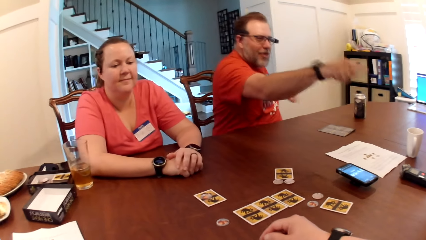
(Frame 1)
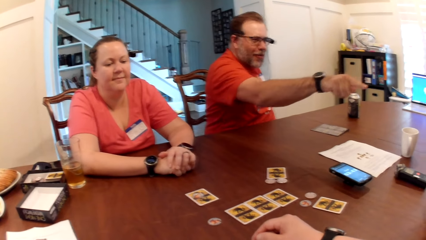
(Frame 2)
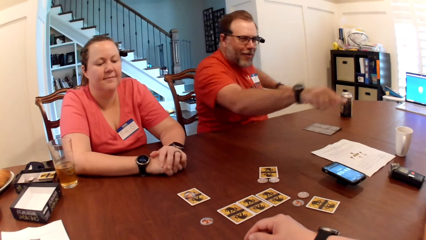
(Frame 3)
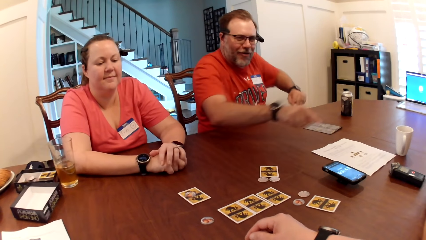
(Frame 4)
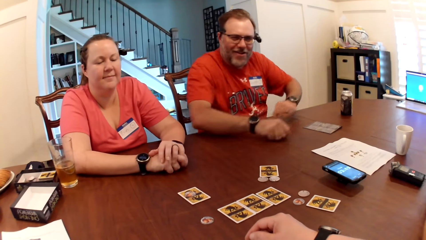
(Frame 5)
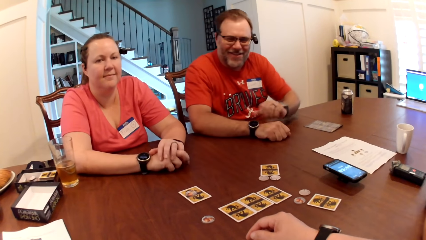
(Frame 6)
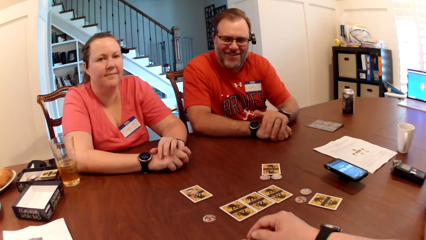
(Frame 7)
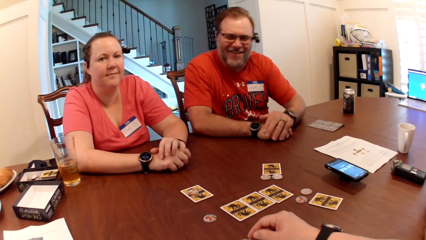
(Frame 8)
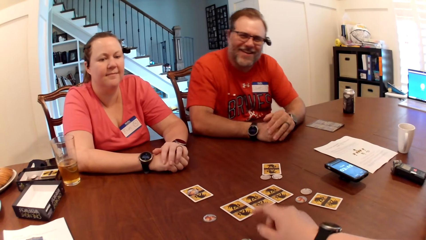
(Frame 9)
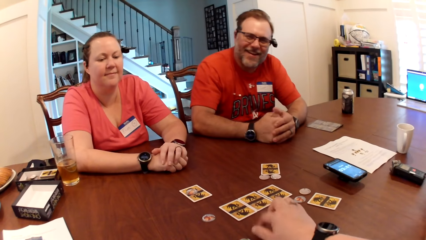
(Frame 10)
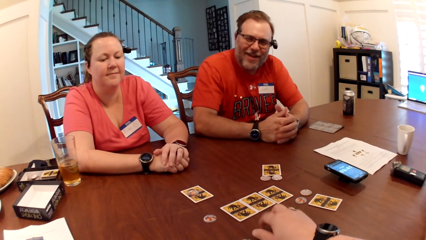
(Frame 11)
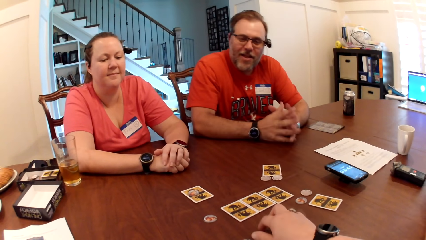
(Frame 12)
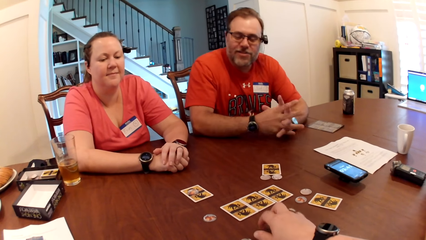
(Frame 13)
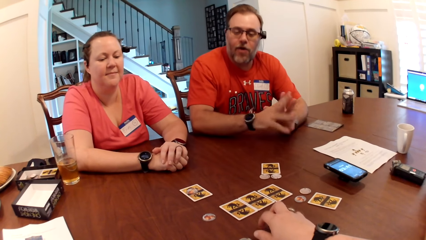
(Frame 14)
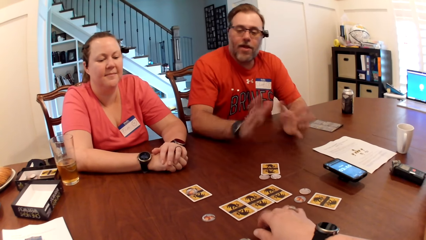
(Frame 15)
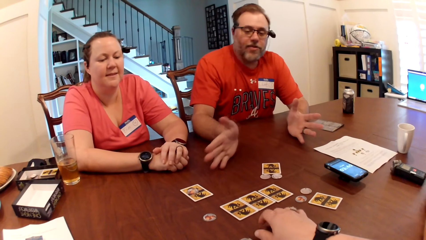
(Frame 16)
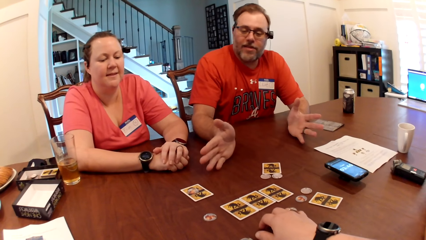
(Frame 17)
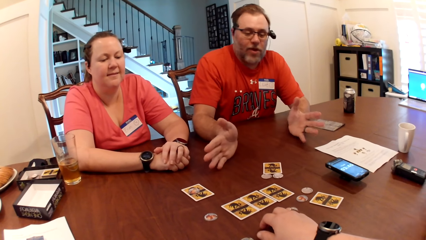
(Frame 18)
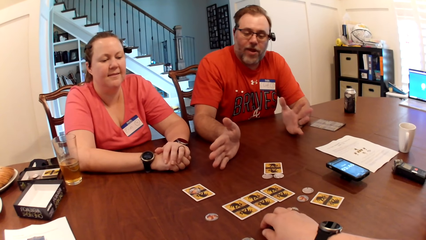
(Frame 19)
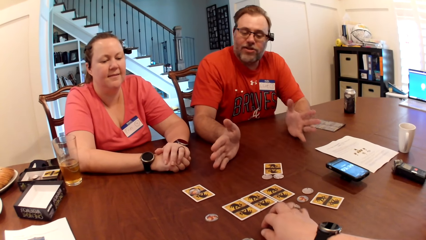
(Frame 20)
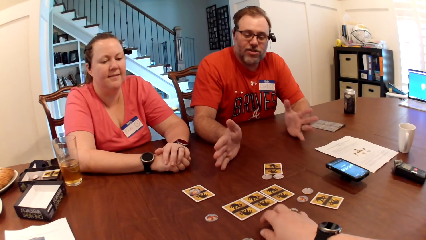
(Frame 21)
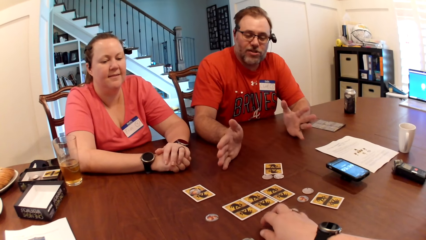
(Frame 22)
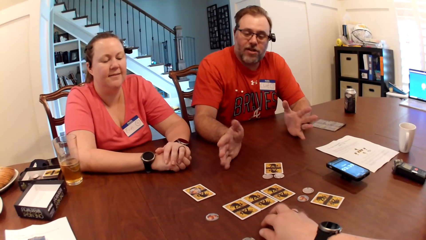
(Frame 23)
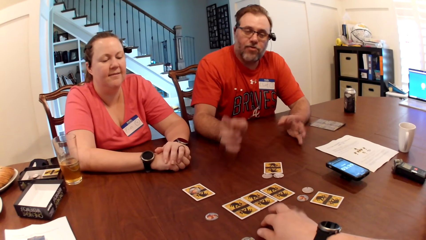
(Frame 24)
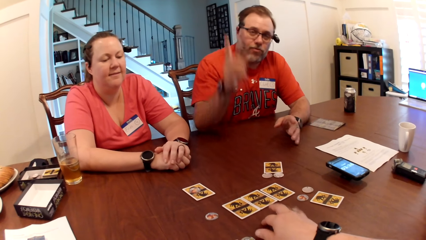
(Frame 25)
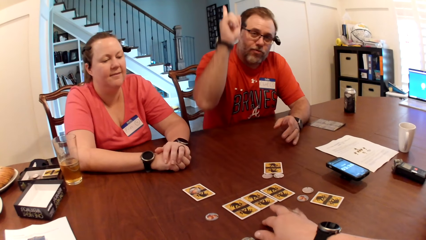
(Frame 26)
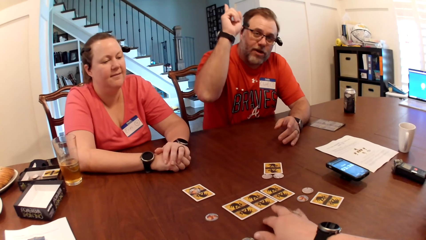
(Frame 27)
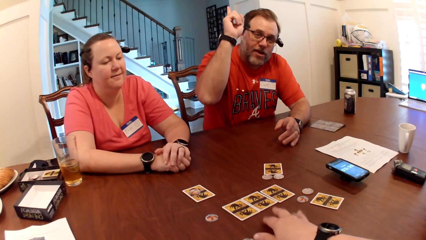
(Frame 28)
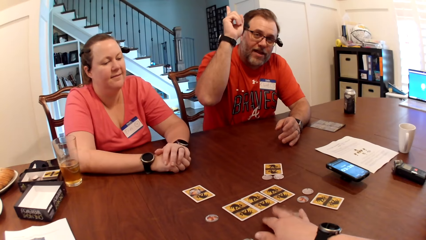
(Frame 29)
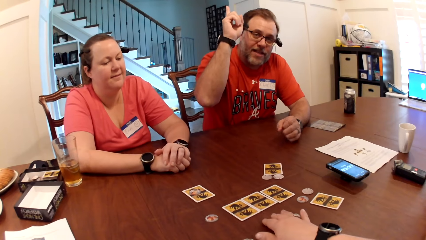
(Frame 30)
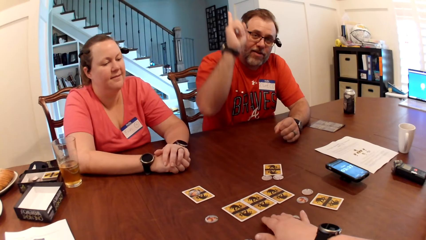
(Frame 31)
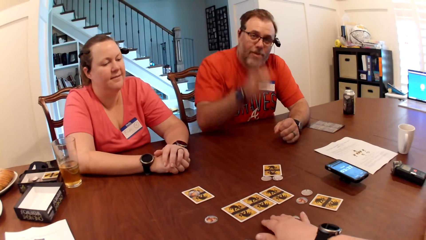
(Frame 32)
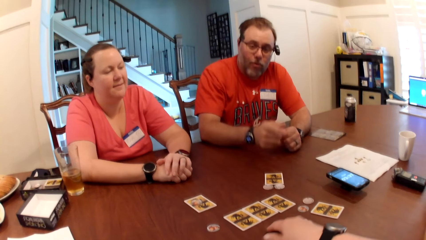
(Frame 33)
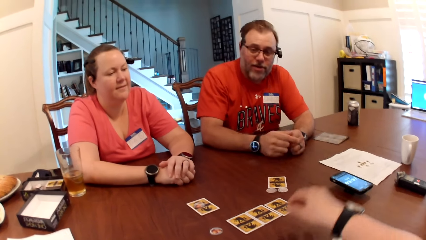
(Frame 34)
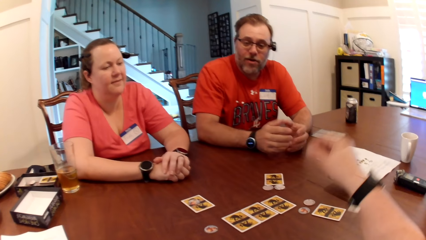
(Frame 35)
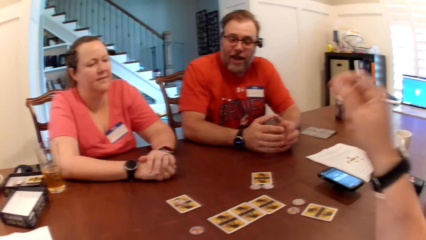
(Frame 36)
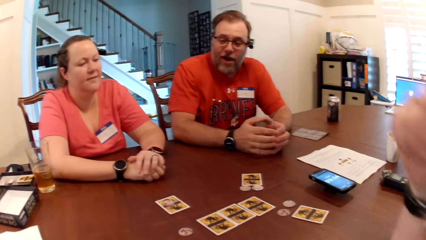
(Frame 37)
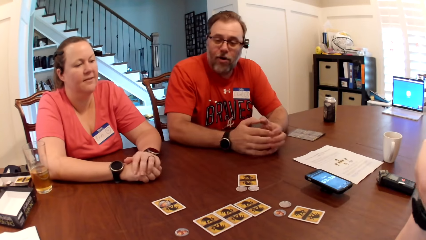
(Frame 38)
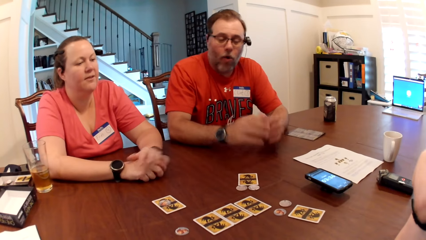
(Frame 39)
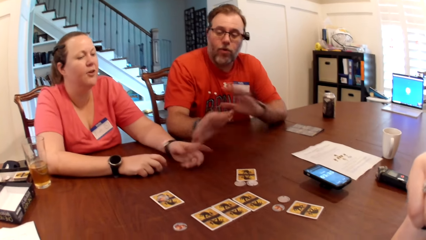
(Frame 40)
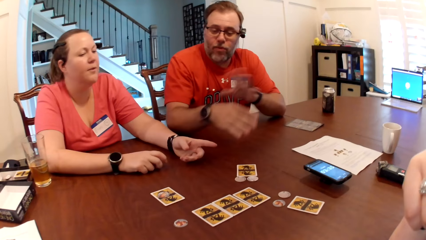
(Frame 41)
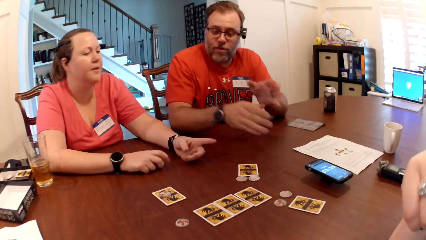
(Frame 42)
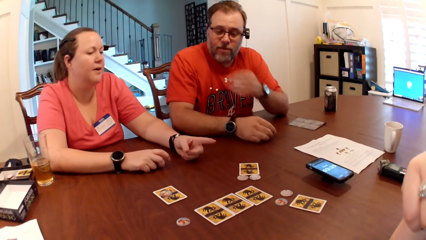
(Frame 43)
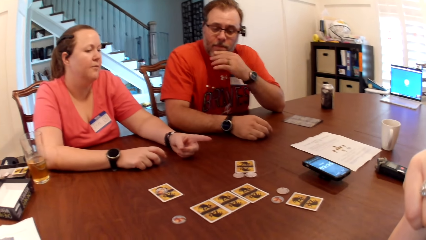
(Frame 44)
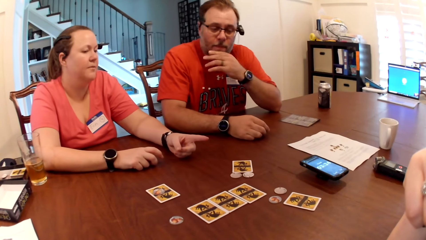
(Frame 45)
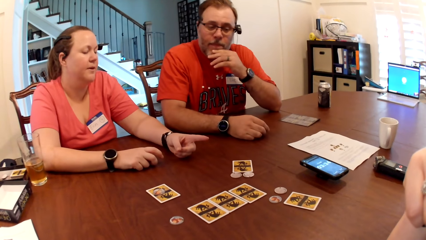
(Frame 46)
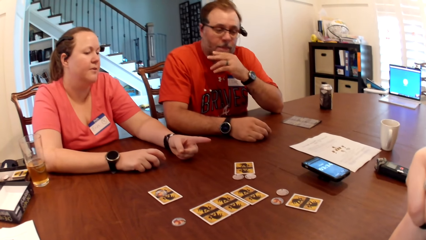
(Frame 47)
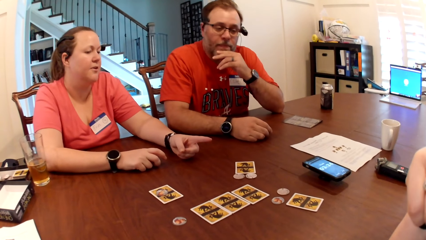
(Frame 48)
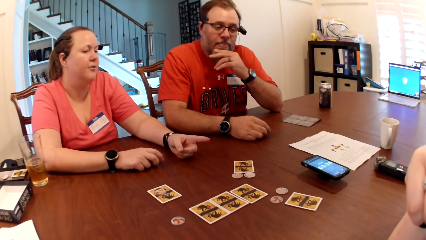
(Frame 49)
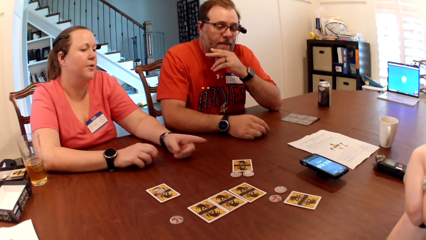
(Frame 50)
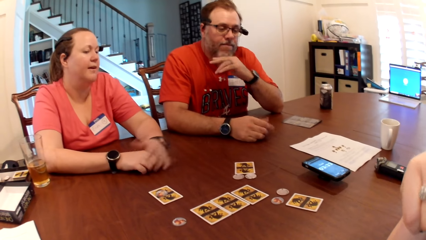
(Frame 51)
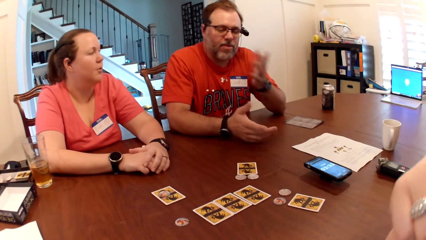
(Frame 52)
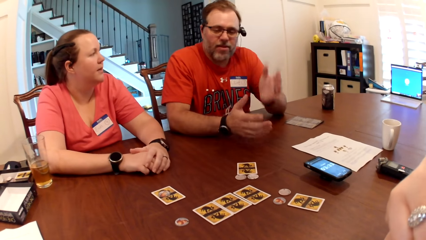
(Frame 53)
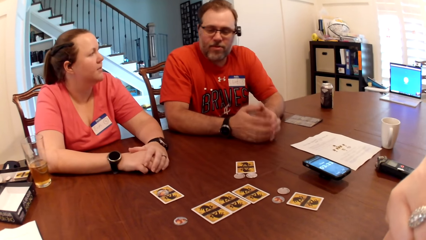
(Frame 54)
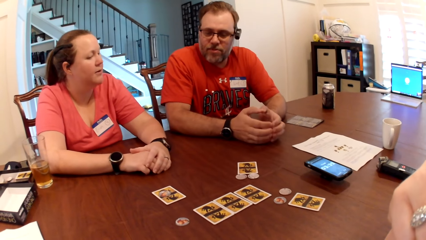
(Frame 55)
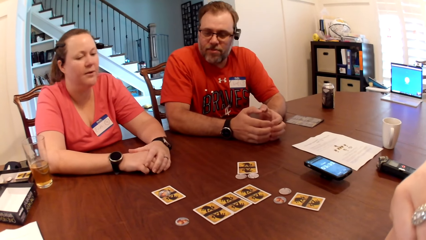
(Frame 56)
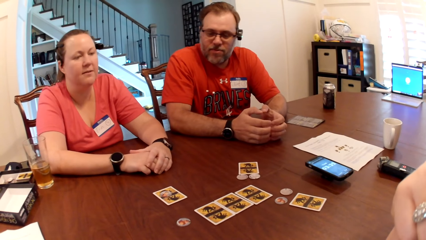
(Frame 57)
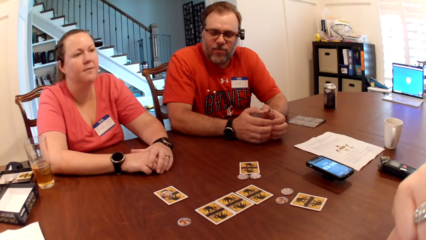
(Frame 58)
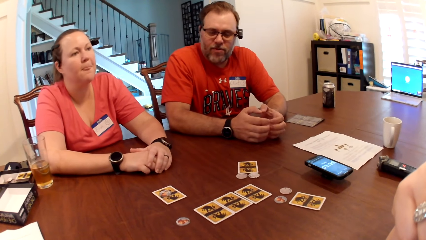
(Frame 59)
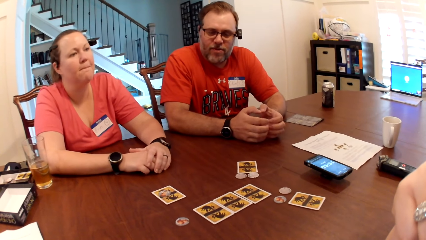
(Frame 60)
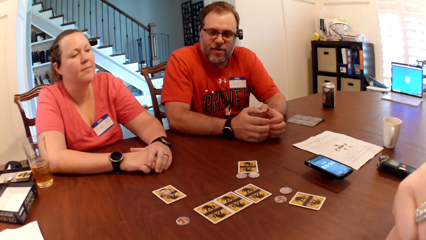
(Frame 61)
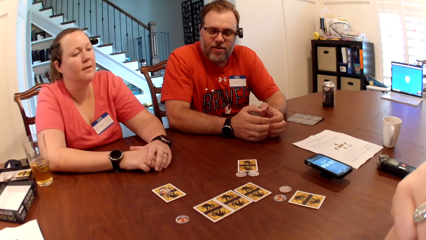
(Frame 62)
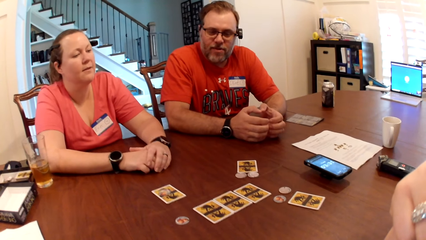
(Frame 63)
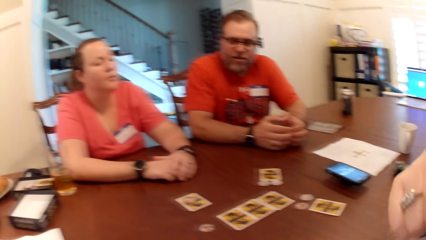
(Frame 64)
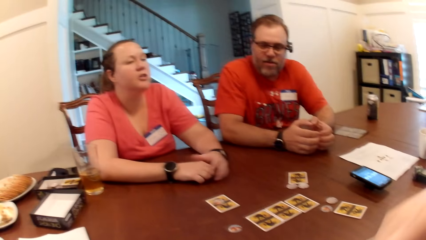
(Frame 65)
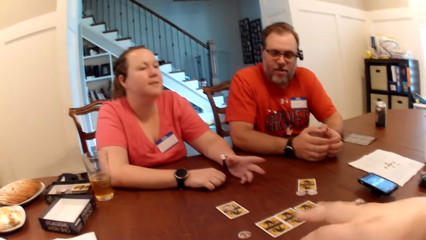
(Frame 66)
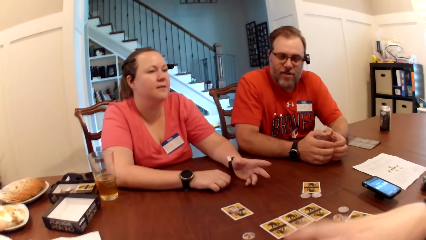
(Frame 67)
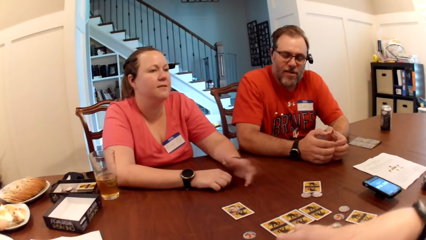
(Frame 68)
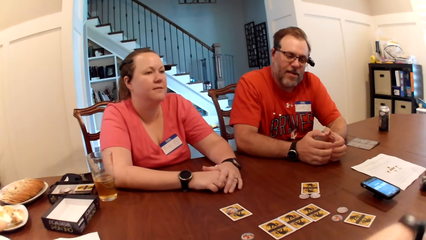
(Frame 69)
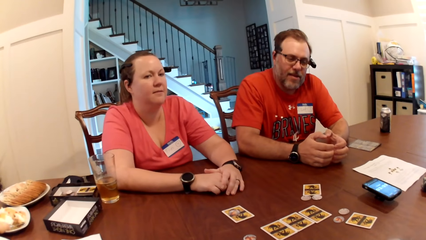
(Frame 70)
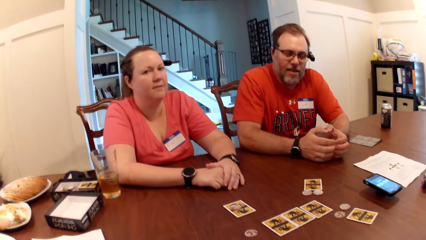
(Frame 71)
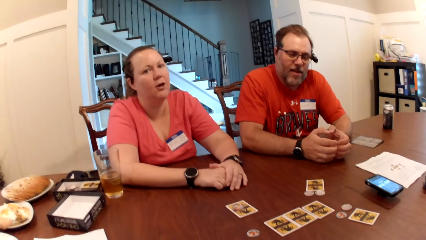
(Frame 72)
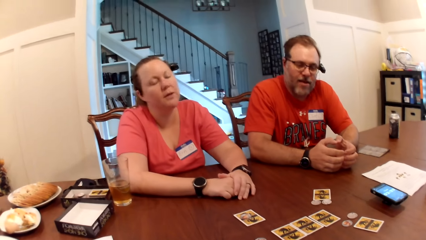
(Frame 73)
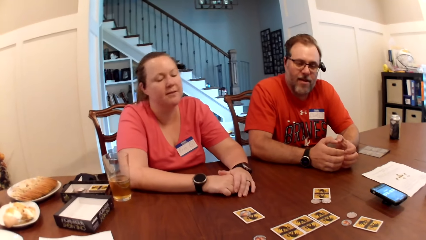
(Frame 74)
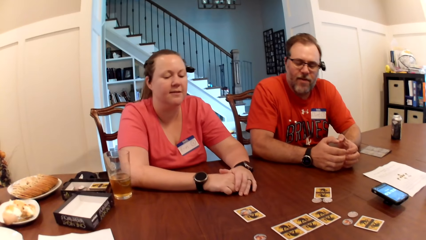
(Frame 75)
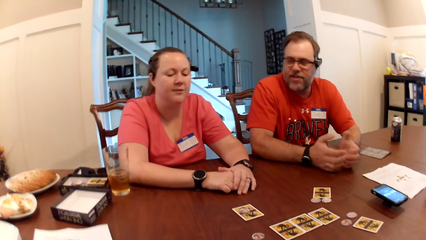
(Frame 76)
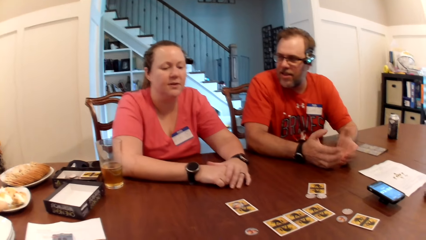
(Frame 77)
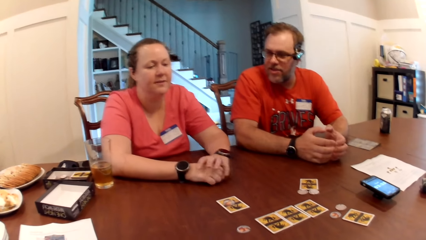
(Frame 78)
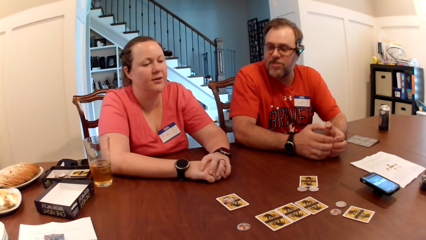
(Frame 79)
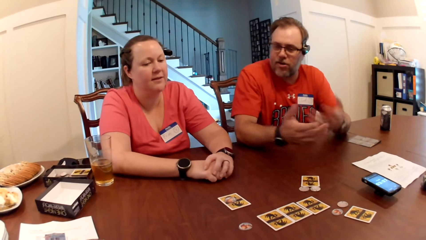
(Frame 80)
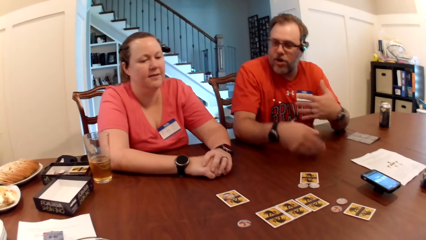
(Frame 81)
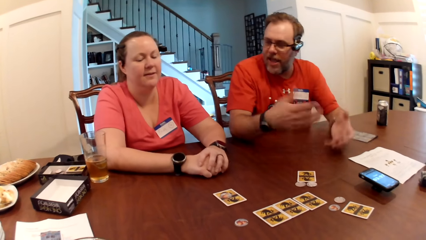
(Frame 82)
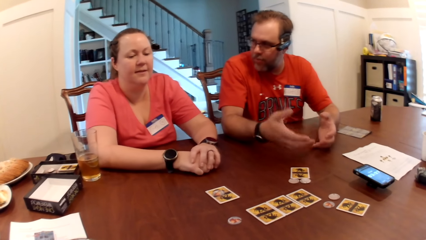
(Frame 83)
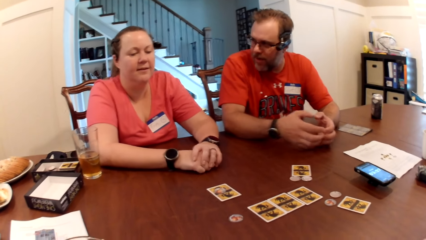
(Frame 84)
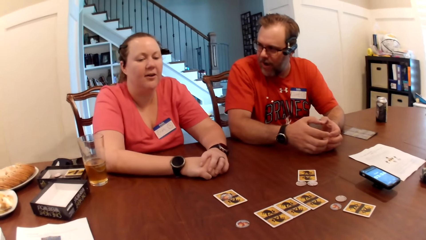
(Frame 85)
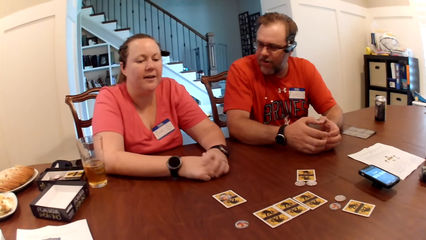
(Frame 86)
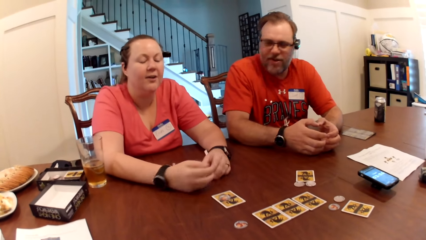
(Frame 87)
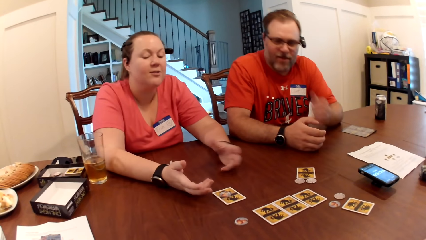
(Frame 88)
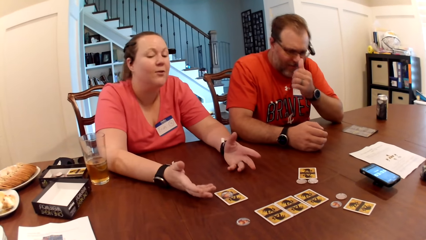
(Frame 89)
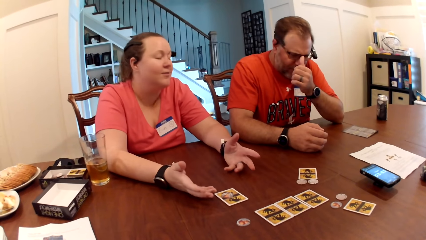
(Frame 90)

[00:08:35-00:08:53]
The camera wearer drums her right hand on the table. She lifts the hand up. She touches the face with the hand. She flaps the hand. A man flaps the hand.
